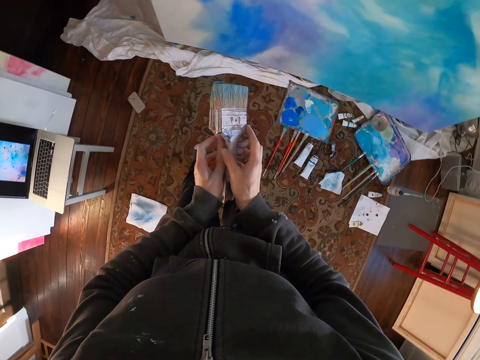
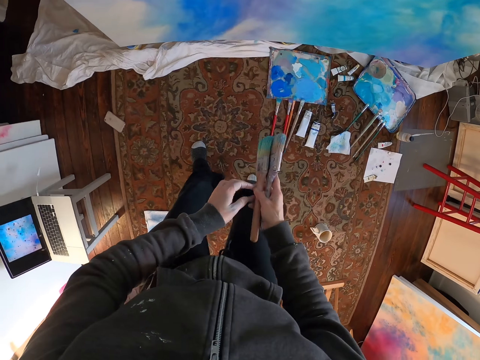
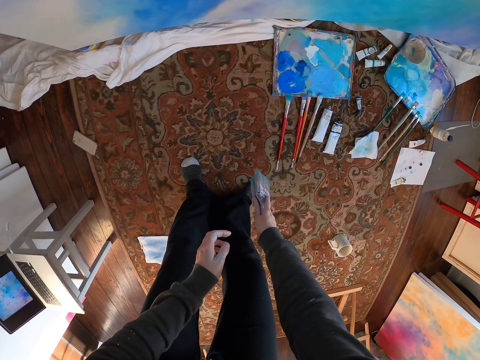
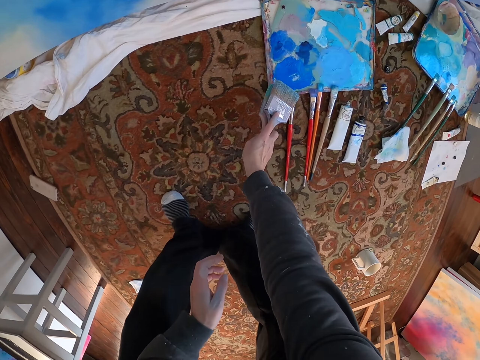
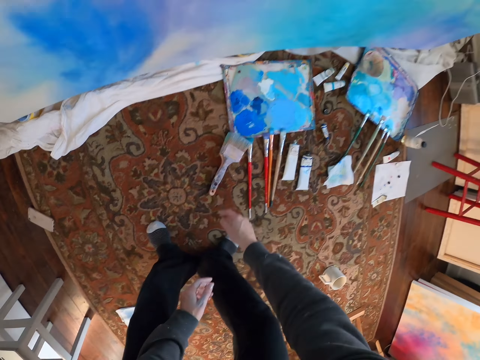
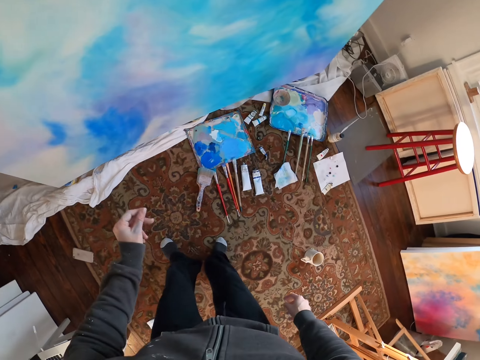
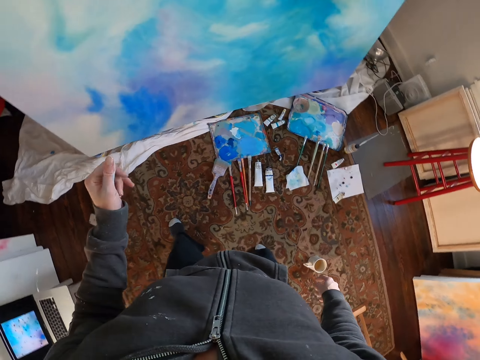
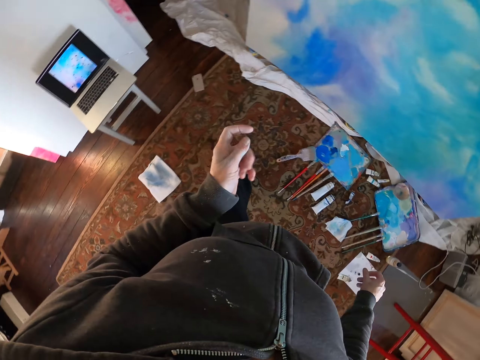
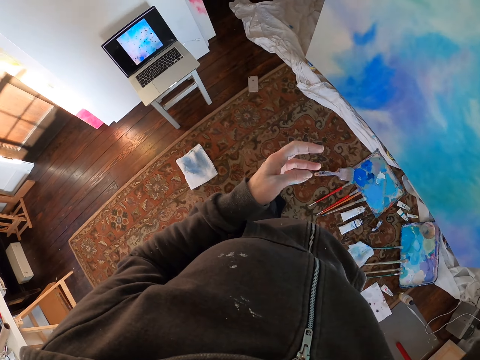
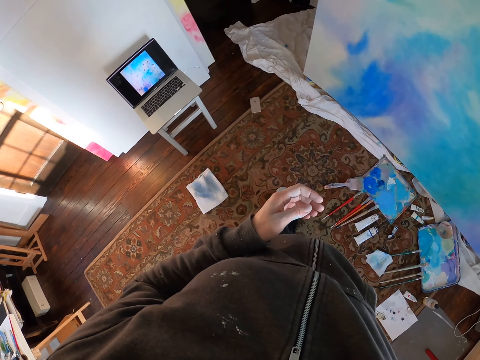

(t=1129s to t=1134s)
The camera wearer puts the brush on the floor.
